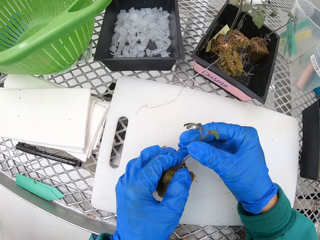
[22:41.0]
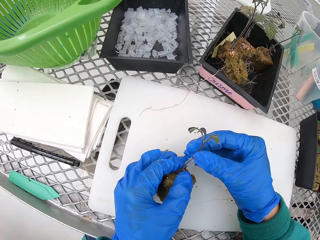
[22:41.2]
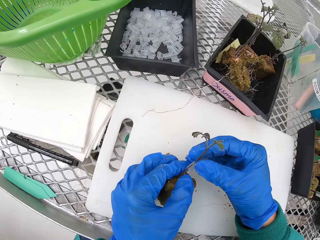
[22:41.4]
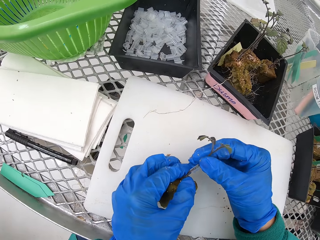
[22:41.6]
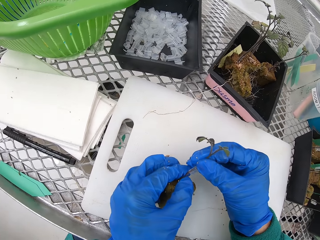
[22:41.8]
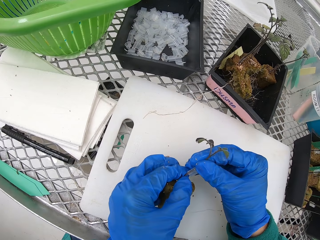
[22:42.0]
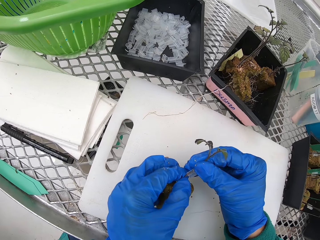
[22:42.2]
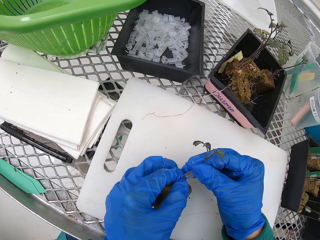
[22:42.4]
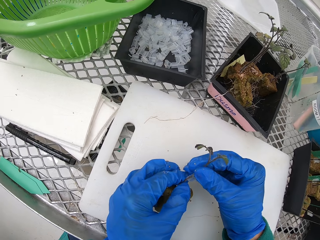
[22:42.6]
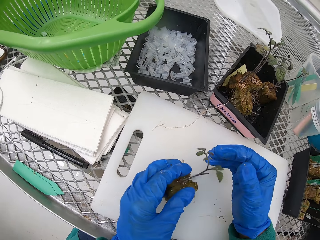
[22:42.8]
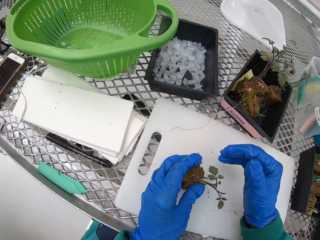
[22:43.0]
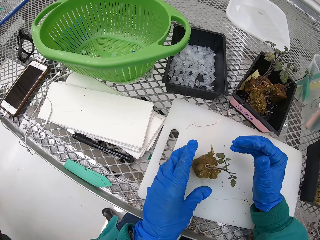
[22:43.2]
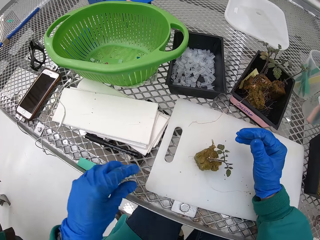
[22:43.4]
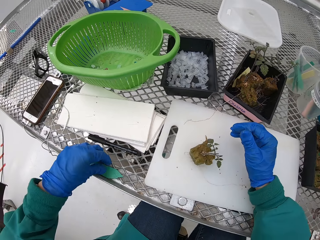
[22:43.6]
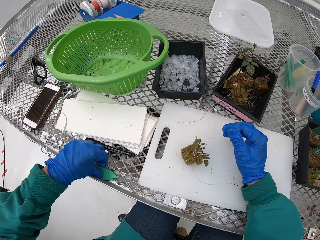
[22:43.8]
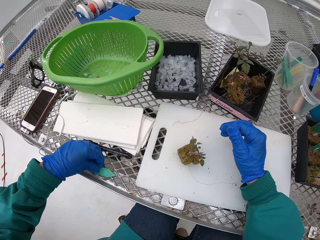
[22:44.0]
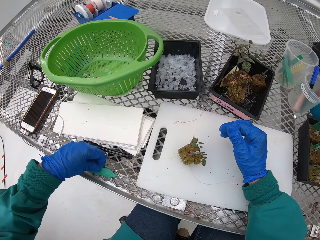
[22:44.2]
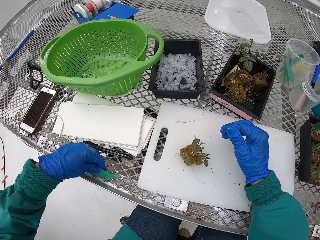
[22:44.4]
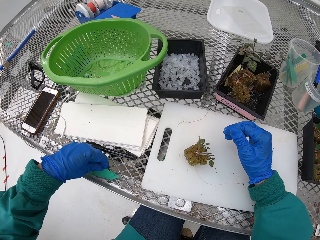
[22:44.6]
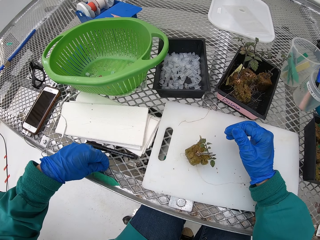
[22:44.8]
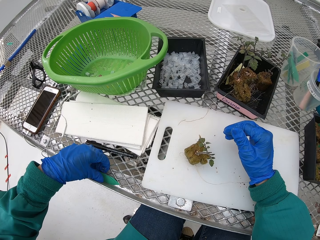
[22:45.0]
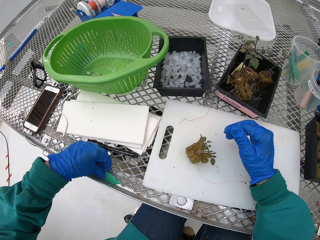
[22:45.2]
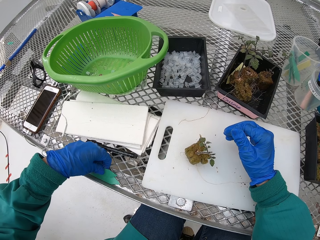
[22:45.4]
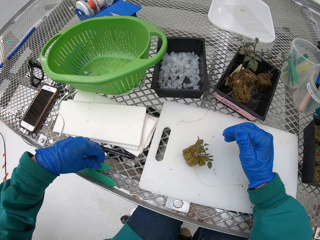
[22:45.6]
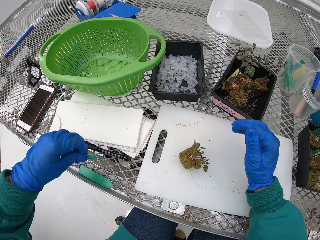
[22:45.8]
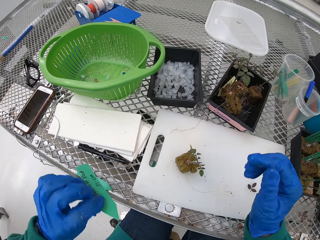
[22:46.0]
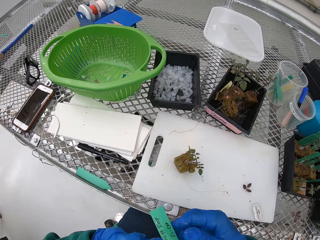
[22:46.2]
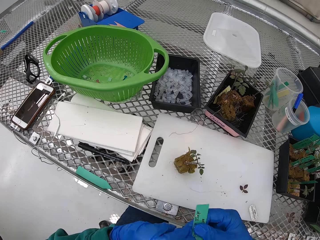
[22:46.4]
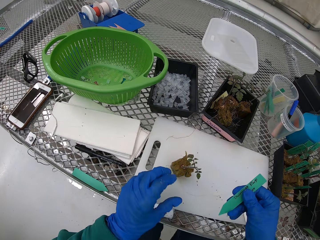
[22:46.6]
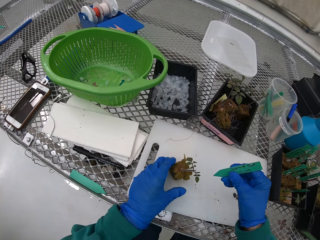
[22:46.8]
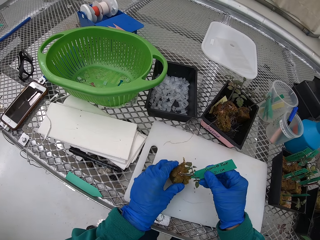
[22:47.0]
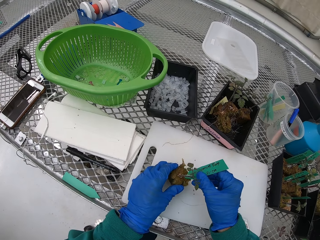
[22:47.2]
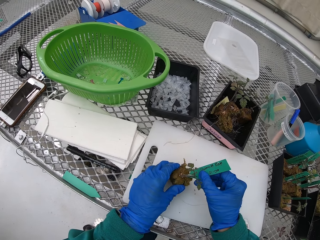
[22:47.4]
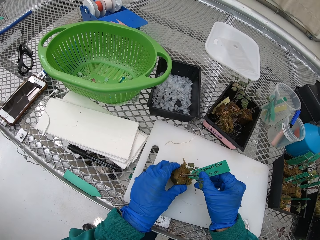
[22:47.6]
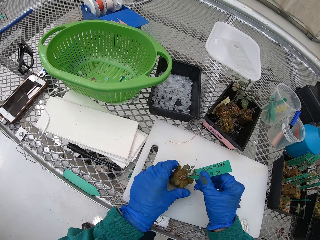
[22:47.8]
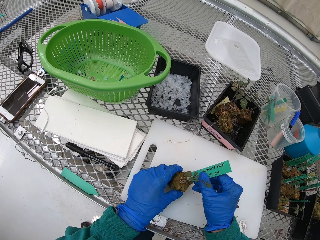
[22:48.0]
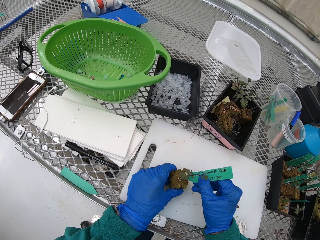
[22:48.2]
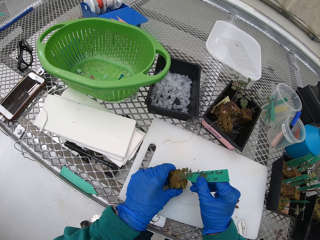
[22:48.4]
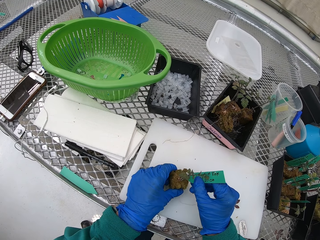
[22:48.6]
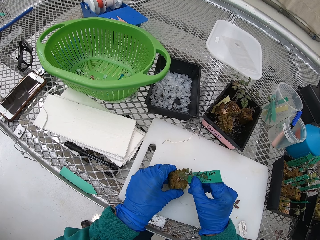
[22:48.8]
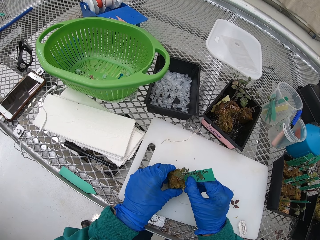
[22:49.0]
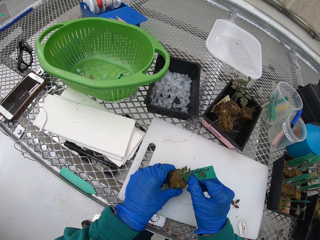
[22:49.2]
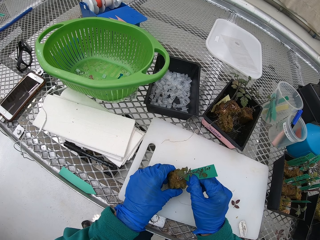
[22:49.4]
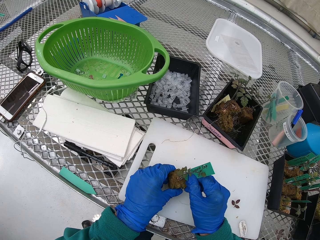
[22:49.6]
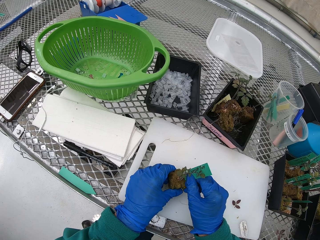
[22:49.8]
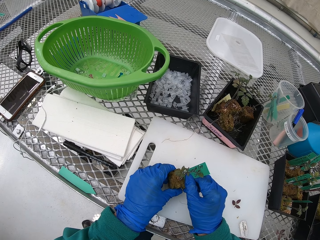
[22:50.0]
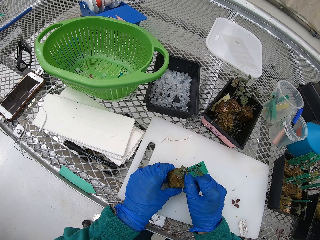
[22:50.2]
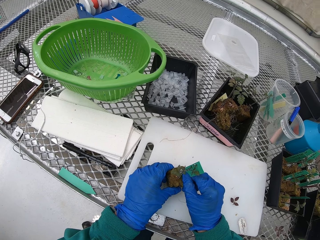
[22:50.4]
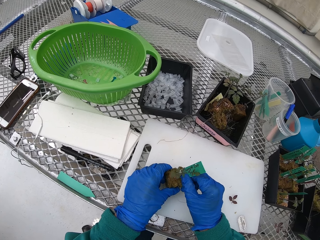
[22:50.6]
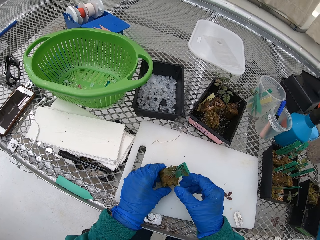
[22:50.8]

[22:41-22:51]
The camera wearer puts the flower on the table. They pick the name sign or label from the table. They pick a paper from the table. They put the label on the plant.

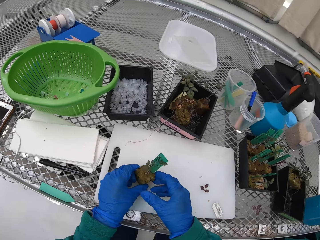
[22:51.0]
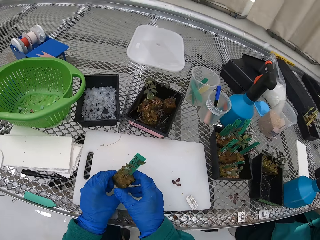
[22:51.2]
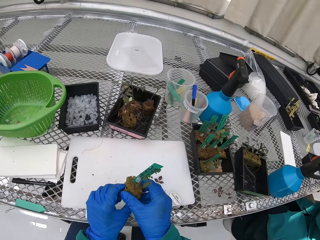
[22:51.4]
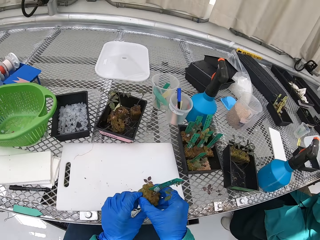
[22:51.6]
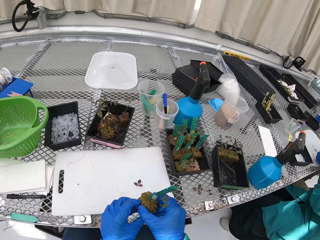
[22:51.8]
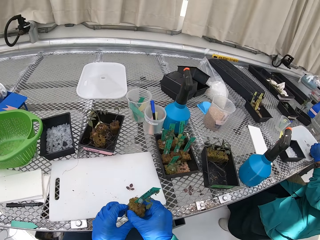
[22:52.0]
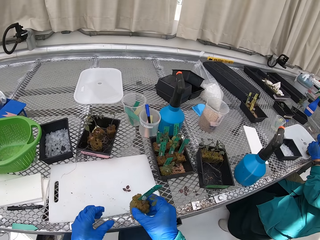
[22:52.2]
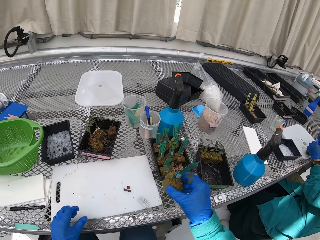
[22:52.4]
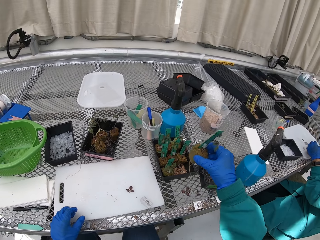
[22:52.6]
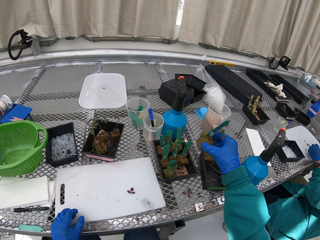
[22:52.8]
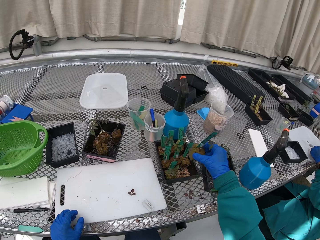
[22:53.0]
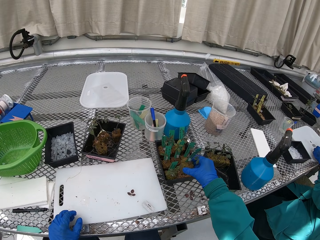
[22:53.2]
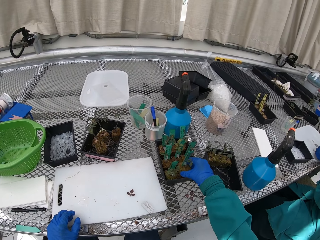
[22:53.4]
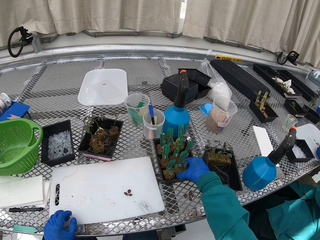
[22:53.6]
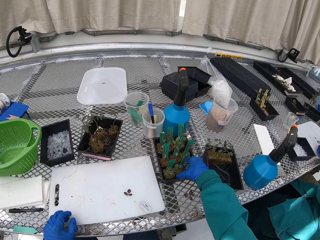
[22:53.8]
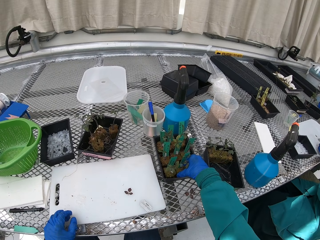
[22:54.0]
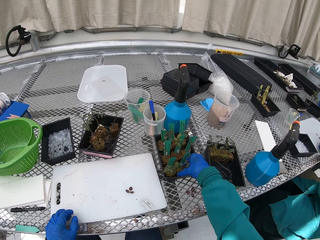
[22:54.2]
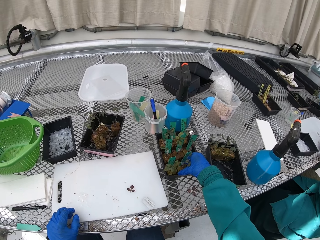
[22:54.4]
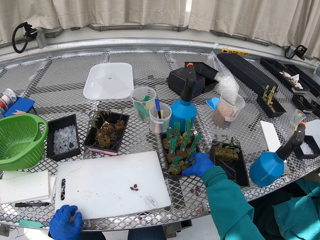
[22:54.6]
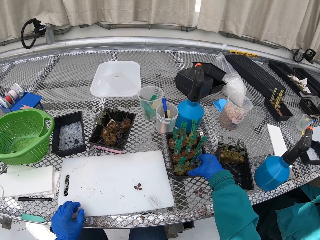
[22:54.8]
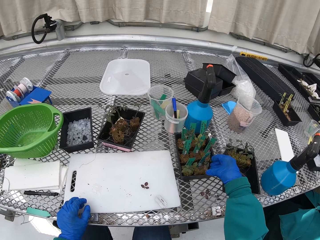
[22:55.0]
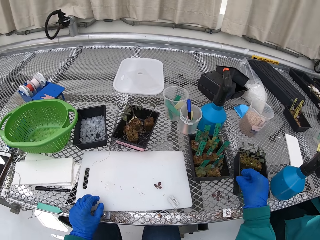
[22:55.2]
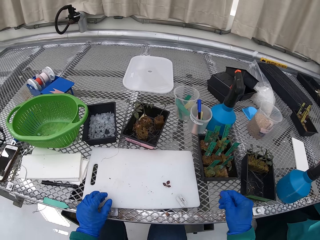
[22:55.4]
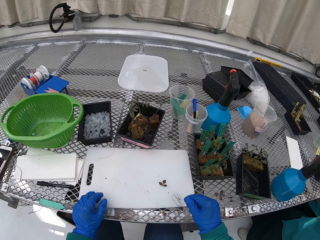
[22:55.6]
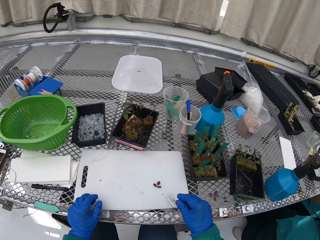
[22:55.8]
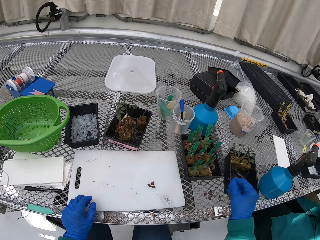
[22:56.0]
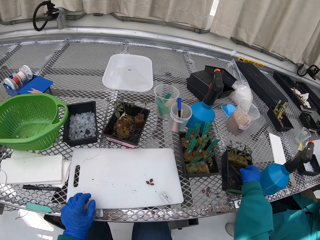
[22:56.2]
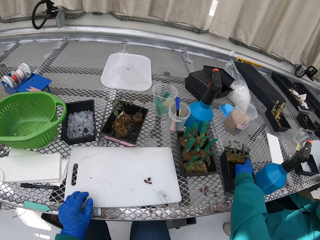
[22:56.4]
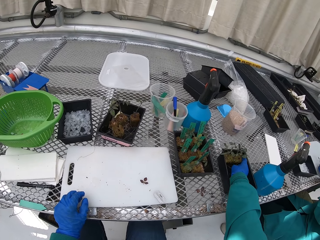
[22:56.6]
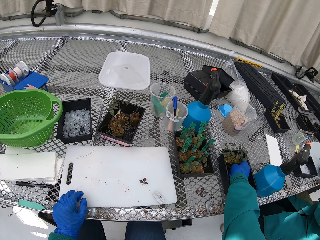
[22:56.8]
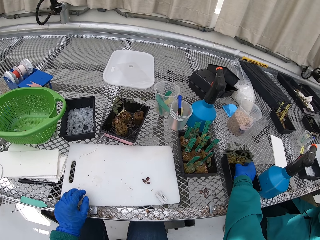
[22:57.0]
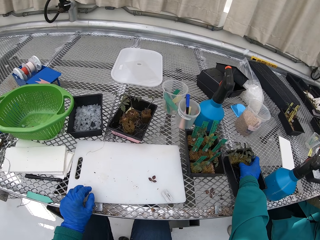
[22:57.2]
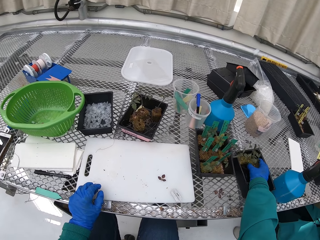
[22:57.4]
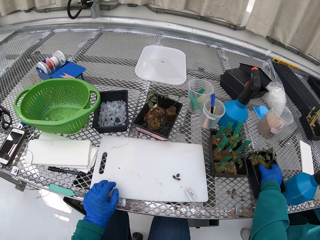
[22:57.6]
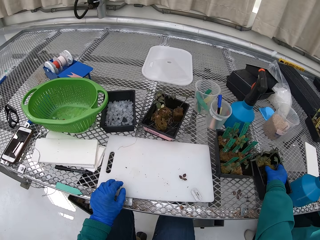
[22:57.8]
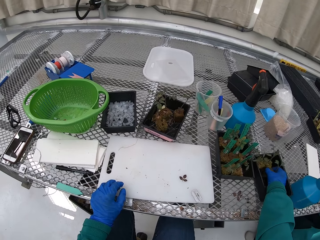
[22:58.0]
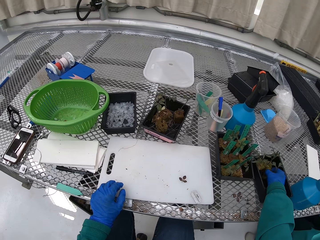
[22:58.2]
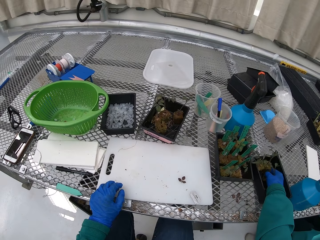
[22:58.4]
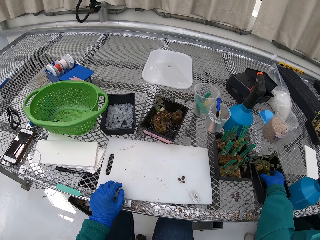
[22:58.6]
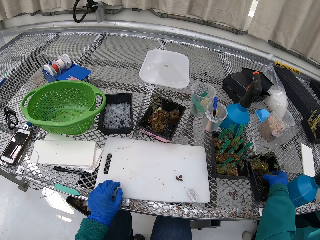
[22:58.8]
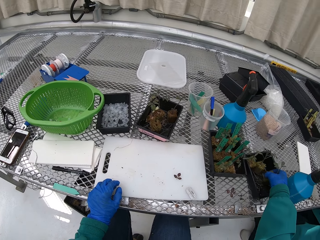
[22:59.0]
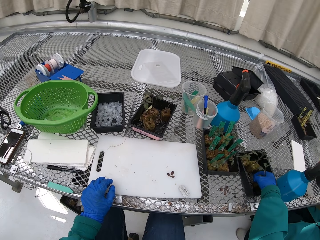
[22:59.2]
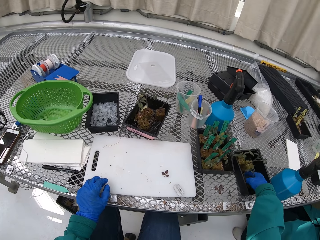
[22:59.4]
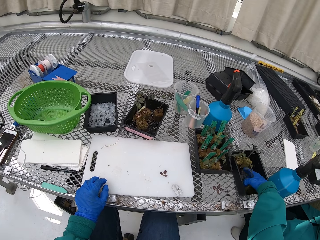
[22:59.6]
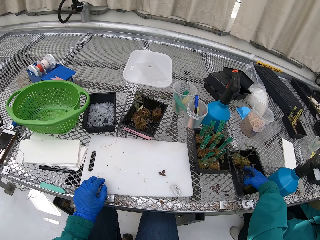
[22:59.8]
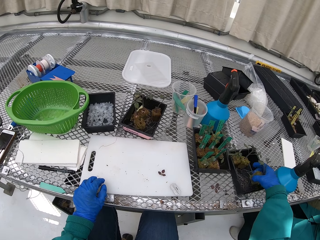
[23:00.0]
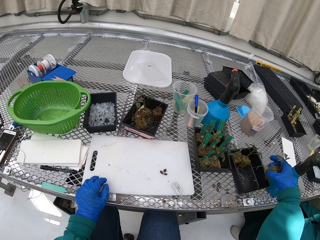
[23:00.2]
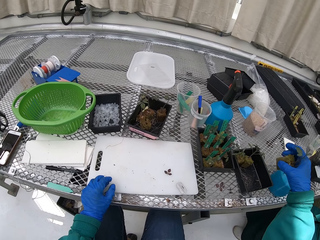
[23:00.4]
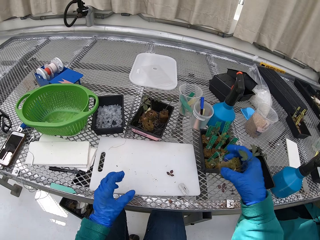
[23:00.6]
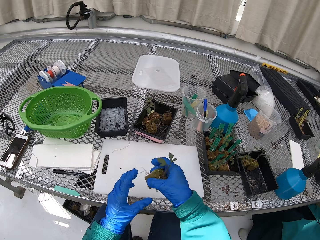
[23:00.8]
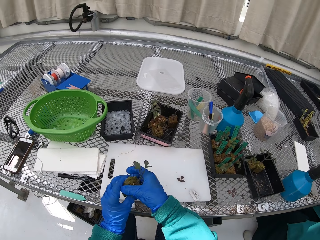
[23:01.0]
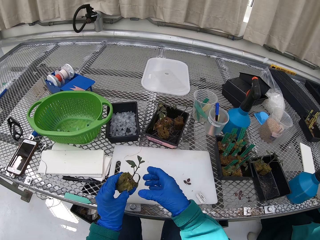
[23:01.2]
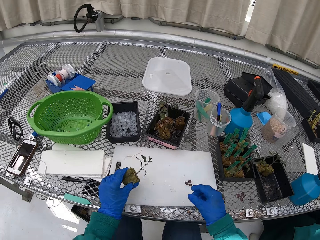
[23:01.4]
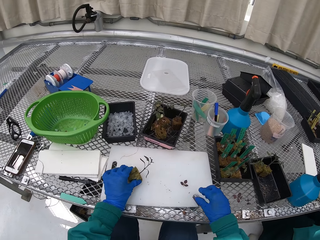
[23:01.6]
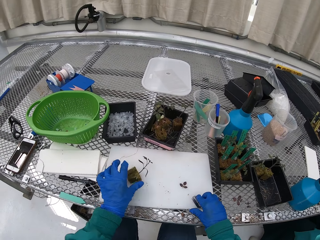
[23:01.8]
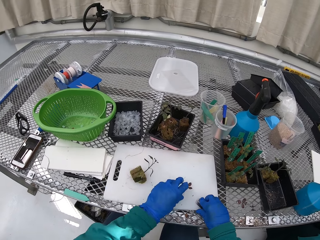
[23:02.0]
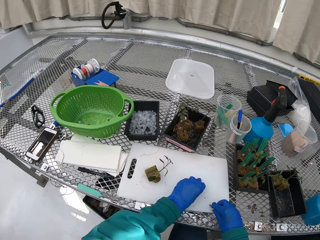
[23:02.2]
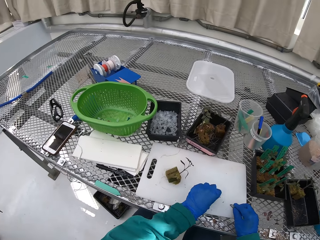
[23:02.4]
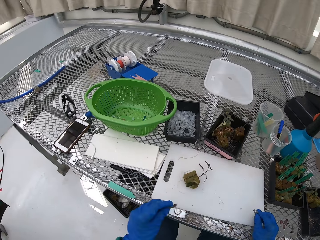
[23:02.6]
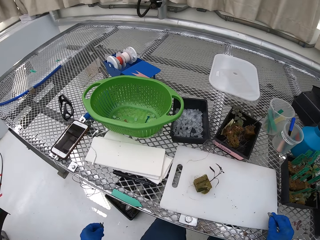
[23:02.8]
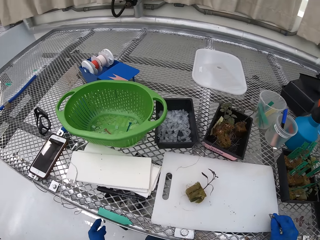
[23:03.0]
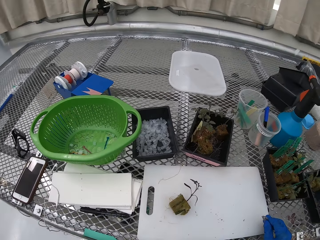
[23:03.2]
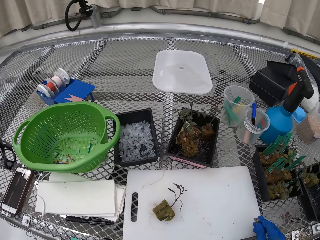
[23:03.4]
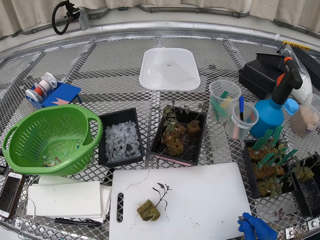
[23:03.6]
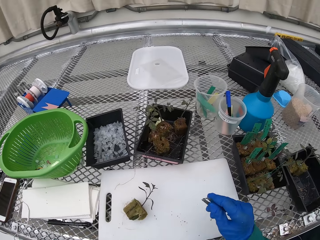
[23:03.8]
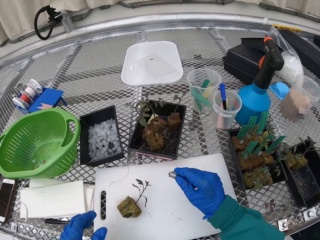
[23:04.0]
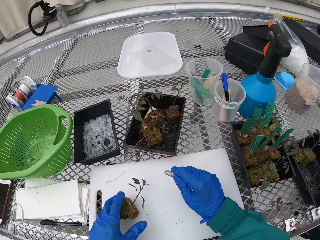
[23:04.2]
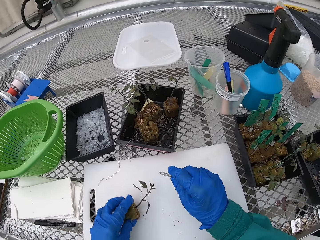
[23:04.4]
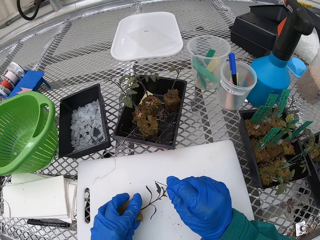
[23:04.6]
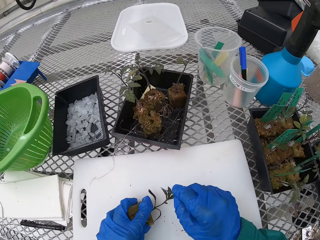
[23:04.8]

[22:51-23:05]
The camera wearer places the plant on a tray. They take the plant from the tray. They put the plant on the board. They pick up the razor or blade from the table.
